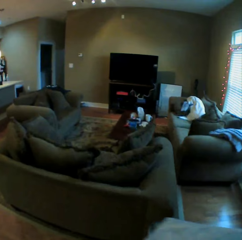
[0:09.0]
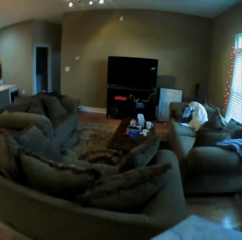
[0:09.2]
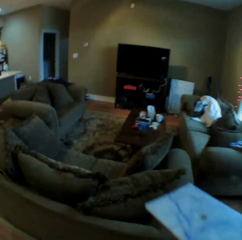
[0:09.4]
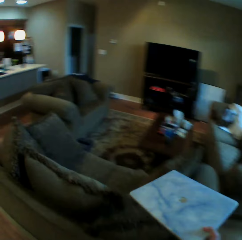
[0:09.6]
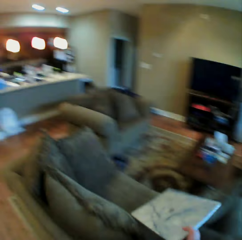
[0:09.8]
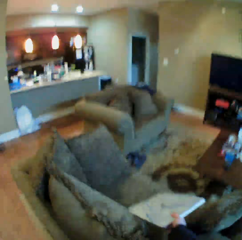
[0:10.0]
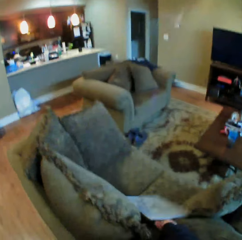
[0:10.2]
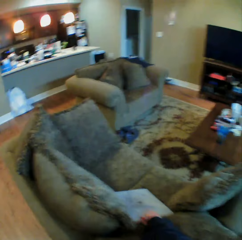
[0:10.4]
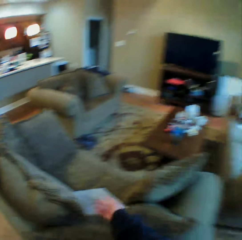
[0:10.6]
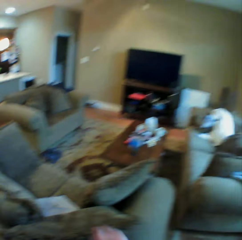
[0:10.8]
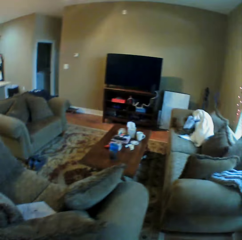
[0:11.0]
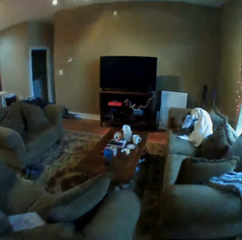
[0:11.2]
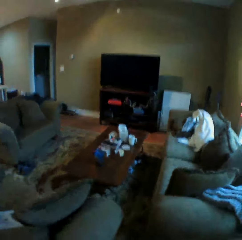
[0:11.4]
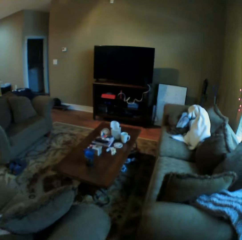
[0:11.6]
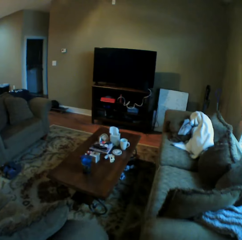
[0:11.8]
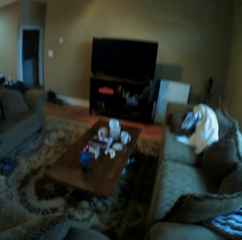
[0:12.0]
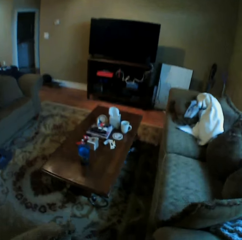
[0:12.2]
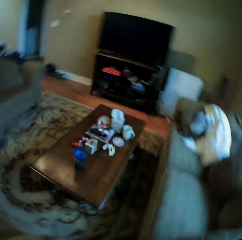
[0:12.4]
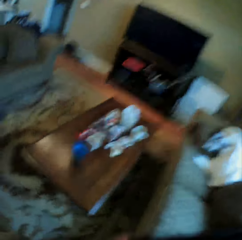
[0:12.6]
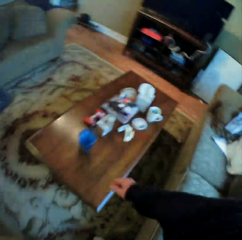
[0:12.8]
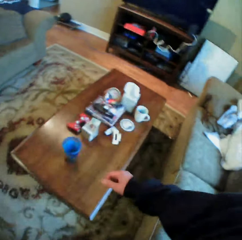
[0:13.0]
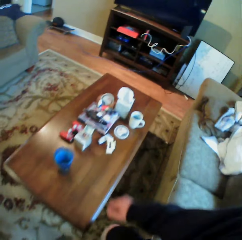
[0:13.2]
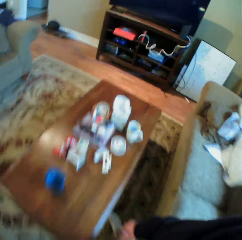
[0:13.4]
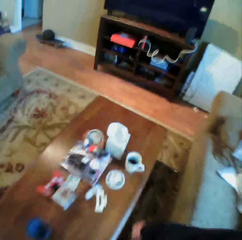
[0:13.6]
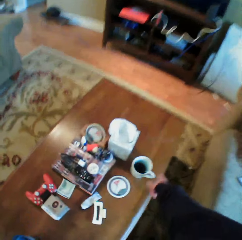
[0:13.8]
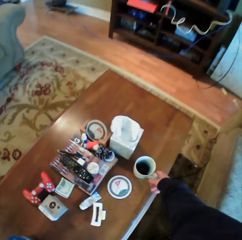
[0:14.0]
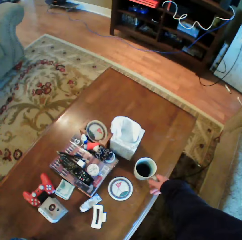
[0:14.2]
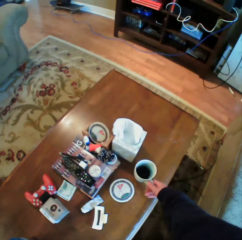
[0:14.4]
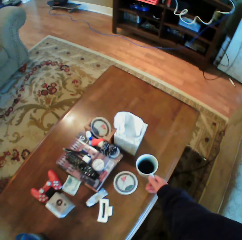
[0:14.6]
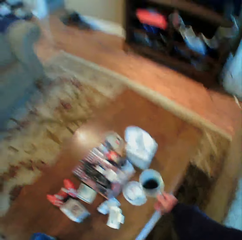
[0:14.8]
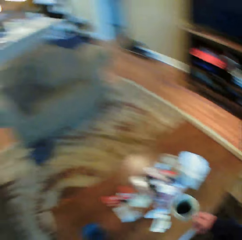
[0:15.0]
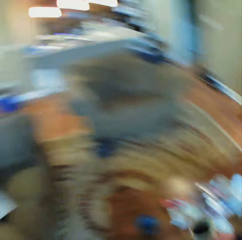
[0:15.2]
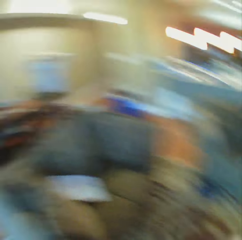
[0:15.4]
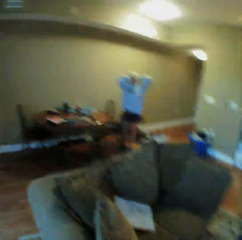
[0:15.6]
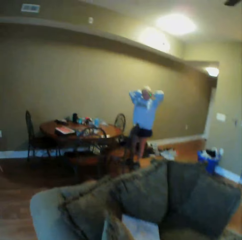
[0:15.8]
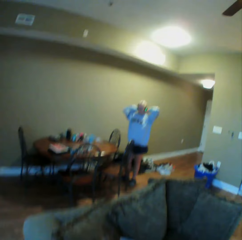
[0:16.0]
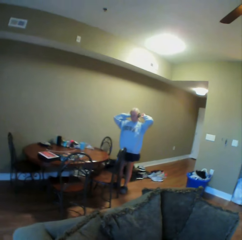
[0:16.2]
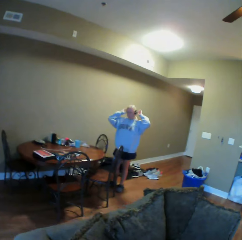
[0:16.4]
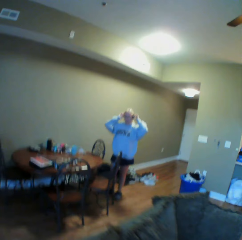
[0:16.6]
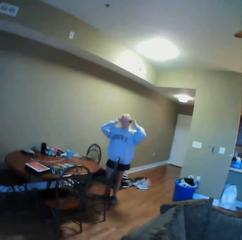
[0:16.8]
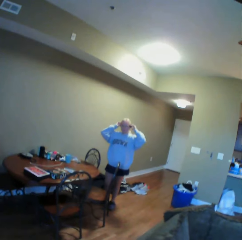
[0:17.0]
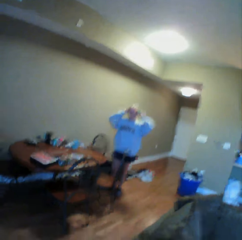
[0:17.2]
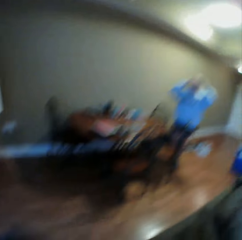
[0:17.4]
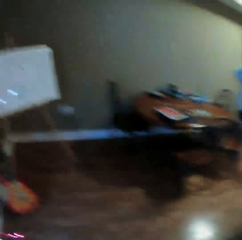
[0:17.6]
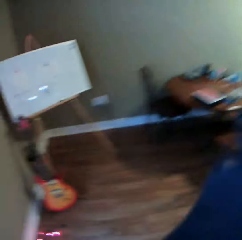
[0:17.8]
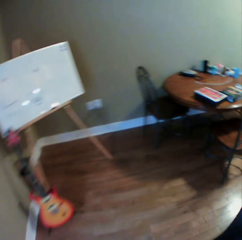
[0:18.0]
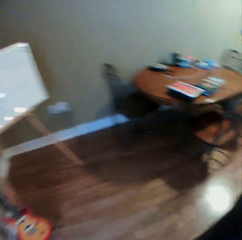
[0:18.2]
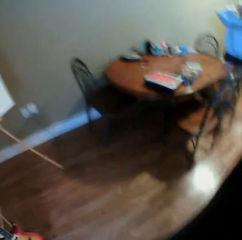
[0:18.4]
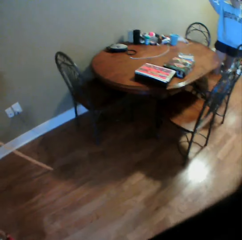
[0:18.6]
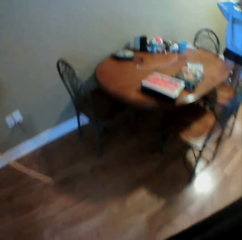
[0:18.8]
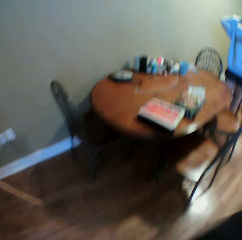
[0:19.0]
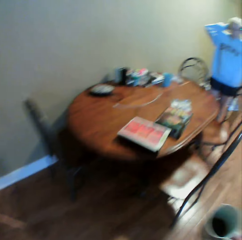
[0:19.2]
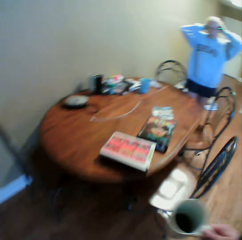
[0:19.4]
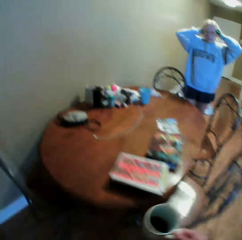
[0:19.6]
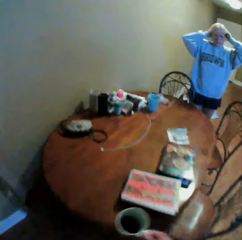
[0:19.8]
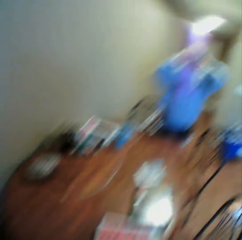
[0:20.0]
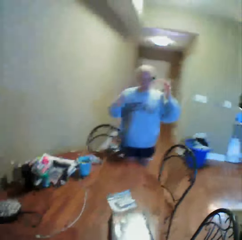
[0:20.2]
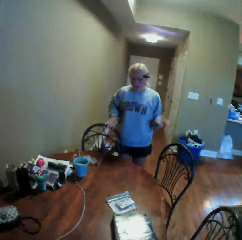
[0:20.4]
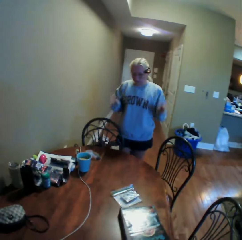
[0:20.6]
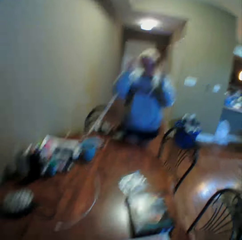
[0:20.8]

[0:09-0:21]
The camera wearer puts the laptop on the sofa. They walk around the house. They pick up the cup of tea from the table. They look around the house. They walk around the house towards a woman. The woman stands in the house. The camera wearer walks in the house.

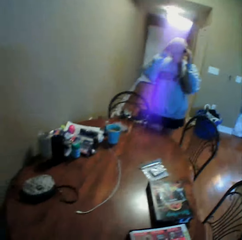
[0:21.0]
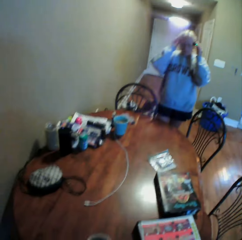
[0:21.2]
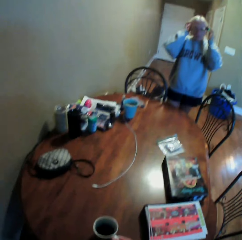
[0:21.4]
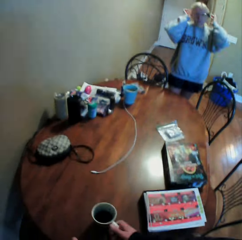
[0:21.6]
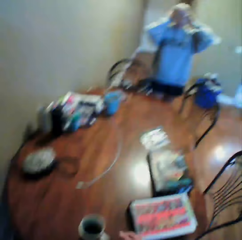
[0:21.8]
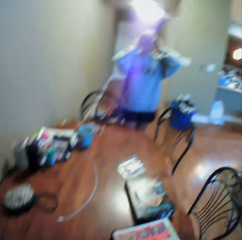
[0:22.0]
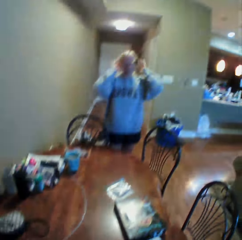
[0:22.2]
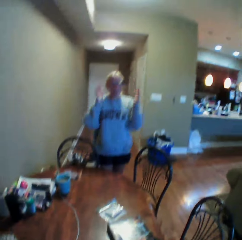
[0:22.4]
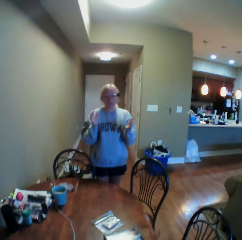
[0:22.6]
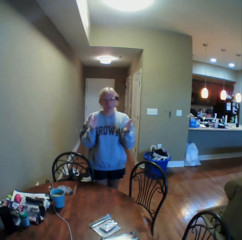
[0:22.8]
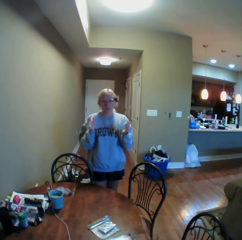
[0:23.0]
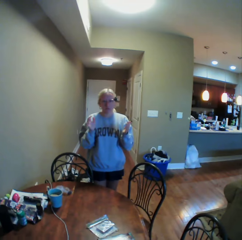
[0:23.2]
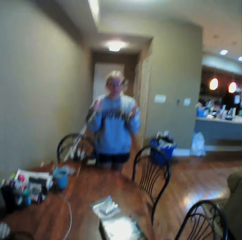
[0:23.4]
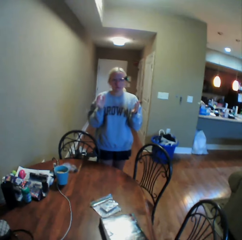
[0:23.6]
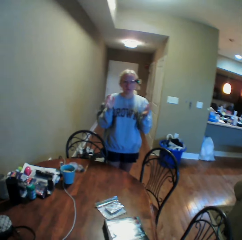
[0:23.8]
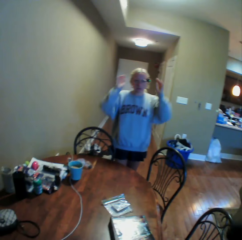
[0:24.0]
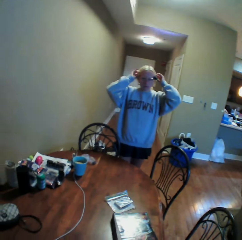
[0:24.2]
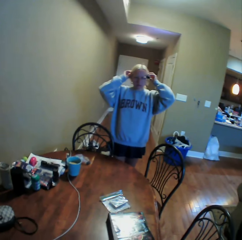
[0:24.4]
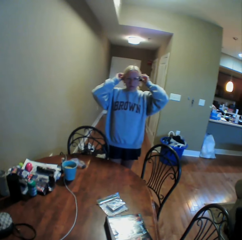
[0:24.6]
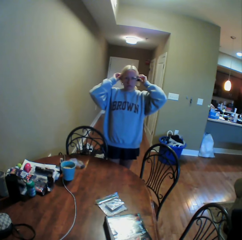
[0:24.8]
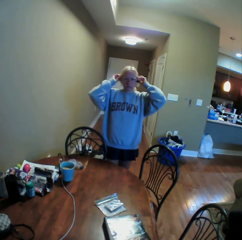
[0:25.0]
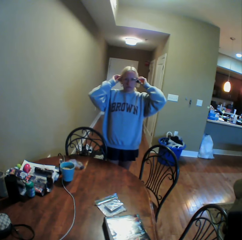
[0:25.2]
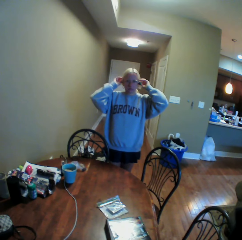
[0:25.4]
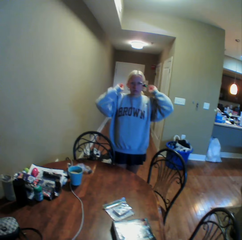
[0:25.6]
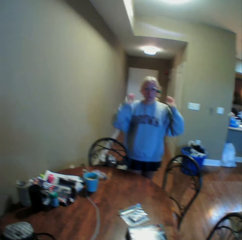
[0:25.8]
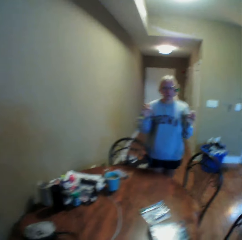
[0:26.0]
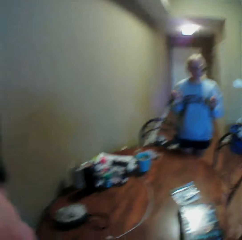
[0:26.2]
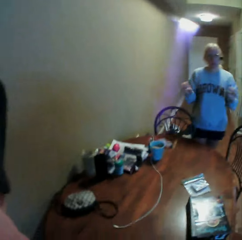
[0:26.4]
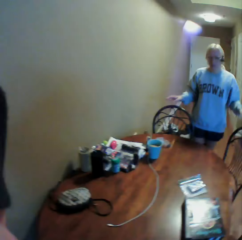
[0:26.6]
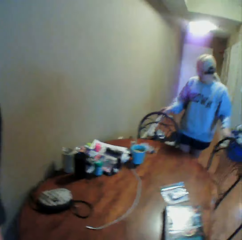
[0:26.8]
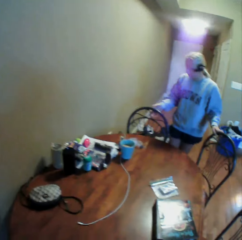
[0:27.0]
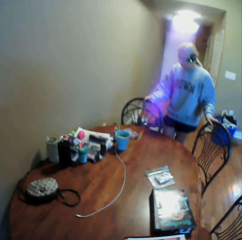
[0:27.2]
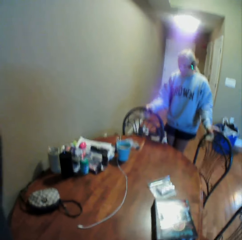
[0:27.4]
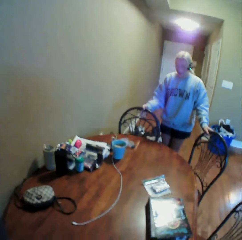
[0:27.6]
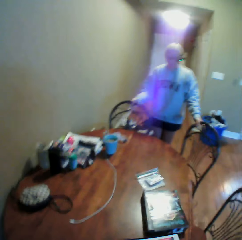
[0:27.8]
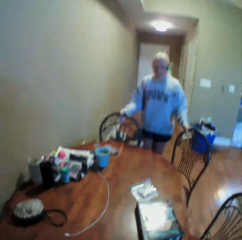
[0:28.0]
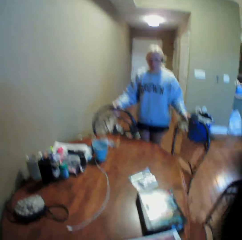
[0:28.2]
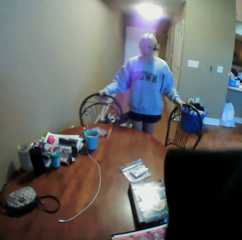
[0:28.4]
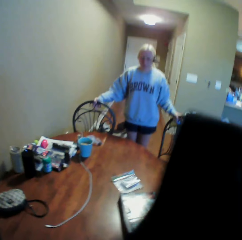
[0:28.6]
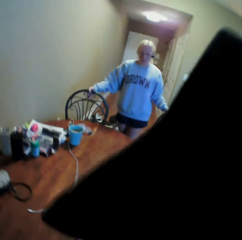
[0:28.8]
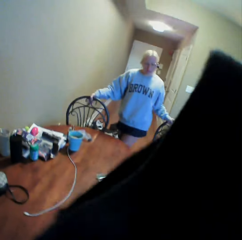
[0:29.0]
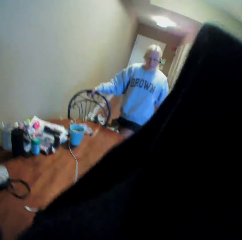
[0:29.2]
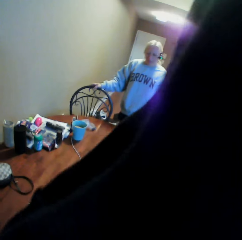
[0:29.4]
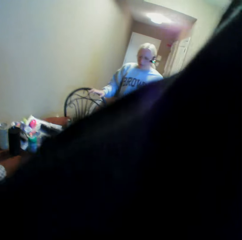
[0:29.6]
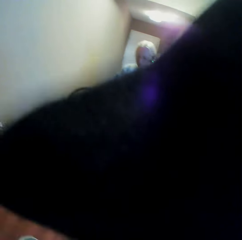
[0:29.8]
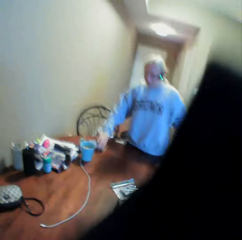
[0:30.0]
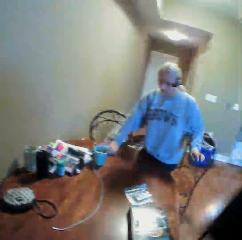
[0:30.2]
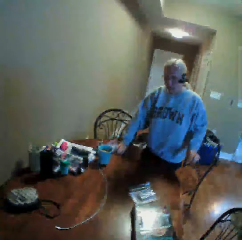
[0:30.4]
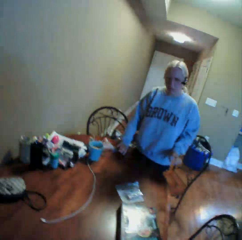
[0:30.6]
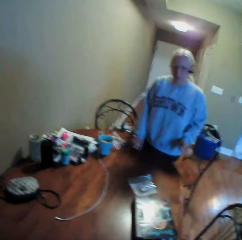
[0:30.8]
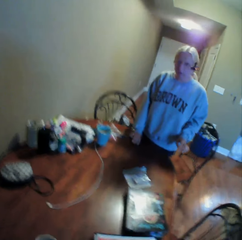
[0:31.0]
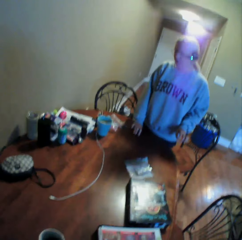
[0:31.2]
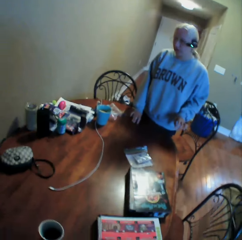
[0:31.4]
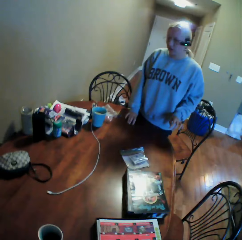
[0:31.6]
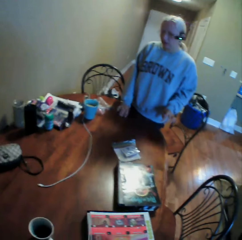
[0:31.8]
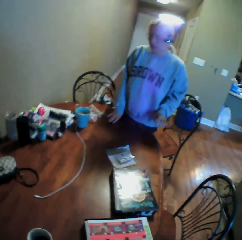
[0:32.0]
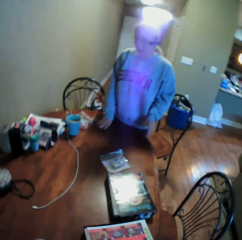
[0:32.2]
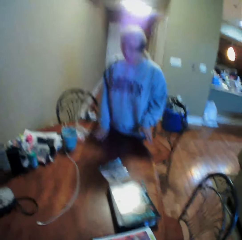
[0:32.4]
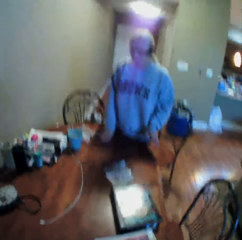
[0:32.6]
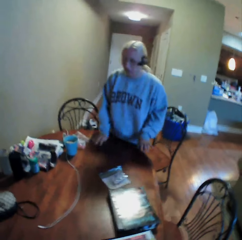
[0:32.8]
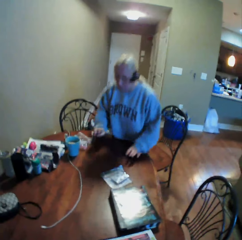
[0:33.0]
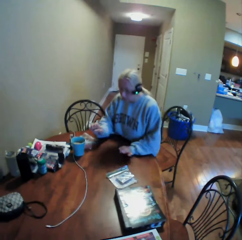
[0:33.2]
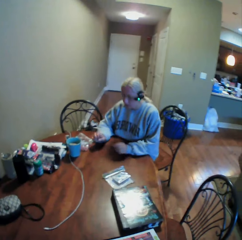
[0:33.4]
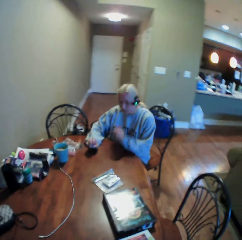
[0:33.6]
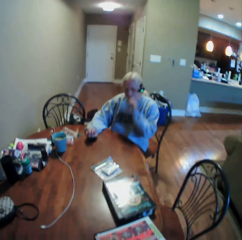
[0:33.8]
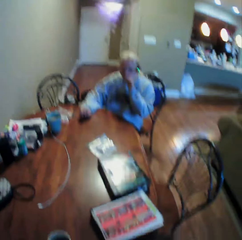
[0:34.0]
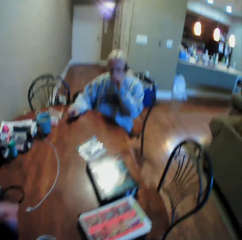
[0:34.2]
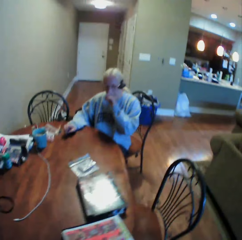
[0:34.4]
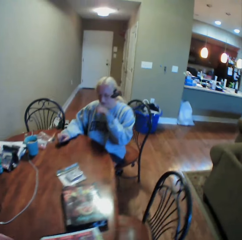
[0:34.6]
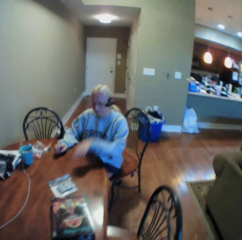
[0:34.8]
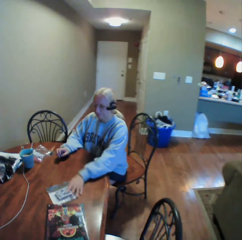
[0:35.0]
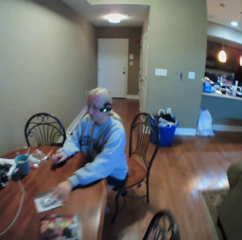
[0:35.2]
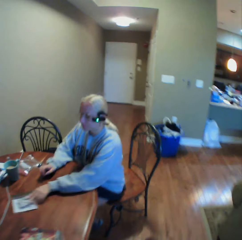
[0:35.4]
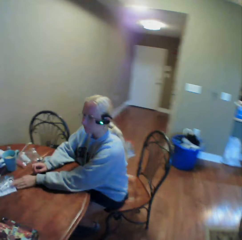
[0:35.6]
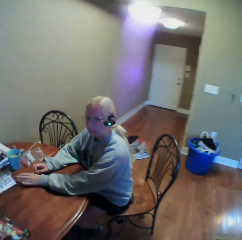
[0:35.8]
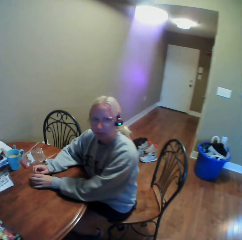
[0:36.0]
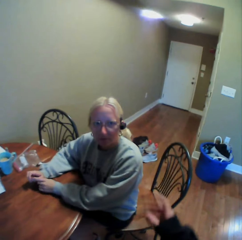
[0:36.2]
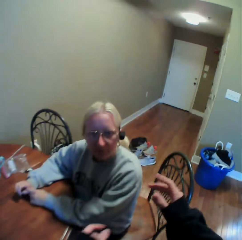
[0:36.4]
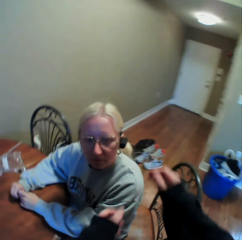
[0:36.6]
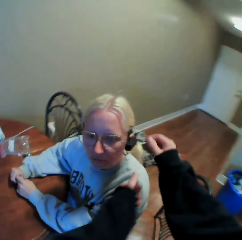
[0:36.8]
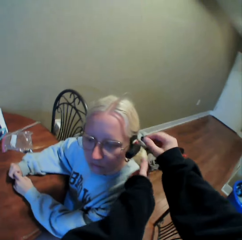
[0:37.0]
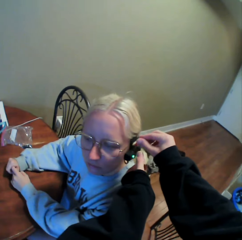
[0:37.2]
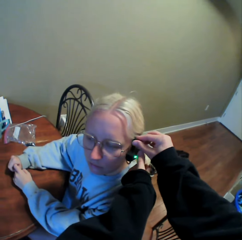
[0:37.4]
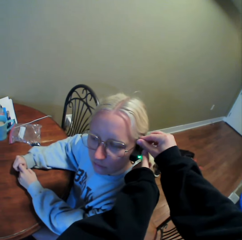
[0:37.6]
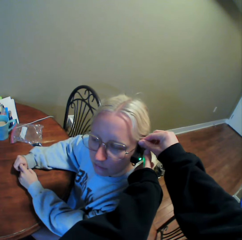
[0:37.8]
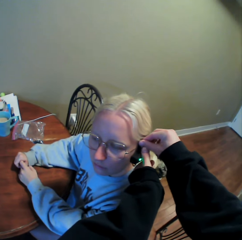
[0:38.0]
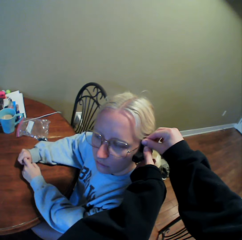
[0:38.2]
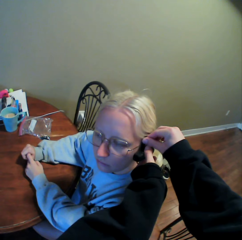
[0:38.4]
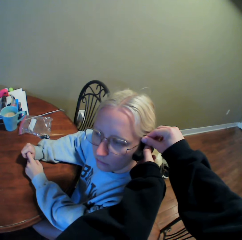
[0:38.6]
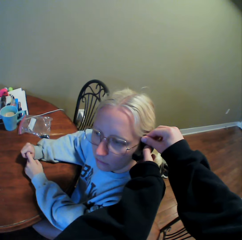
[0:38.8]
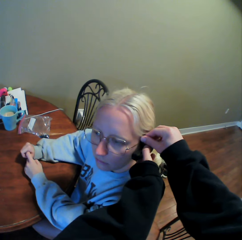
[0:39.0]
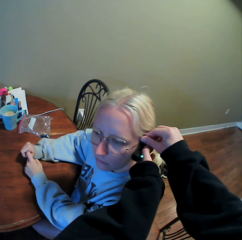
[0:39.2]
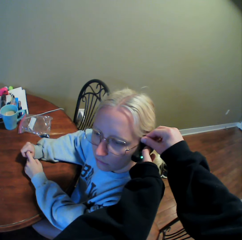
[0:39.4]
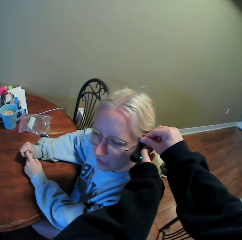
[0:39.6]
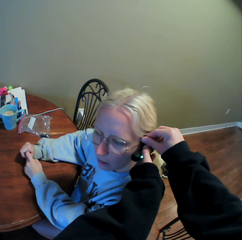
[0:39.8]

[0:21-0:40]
The camera wearer puts the cup of tea on the table. They stare at the woman. The woman moves her hands. The camera wearer interacts with the woman. The woman touches the spectacles. The woman moves the chair on the floor. The camera wearer stares at the woman. The woman sits on the chair. The camera wearer walks around the house. The woman moves the card assembly board or sheet of paper on the table. The camera wearer interacts with the woman and touches the earphone on the woman's ear.
